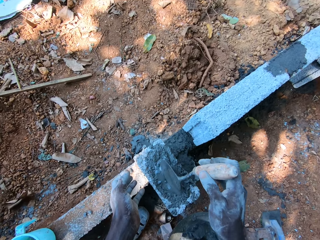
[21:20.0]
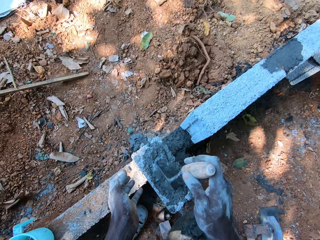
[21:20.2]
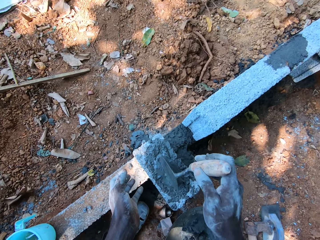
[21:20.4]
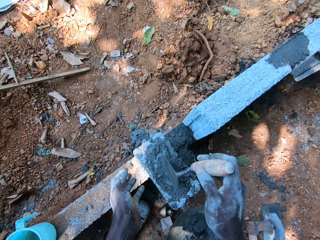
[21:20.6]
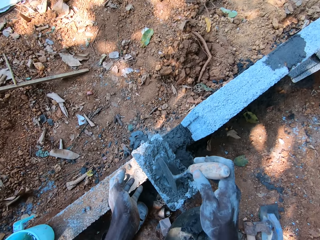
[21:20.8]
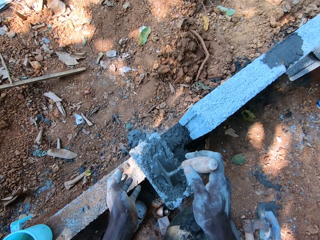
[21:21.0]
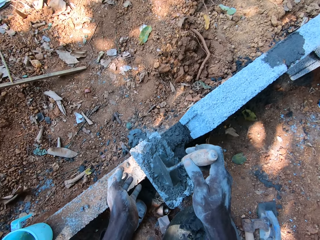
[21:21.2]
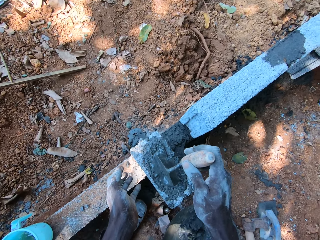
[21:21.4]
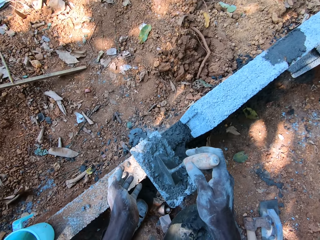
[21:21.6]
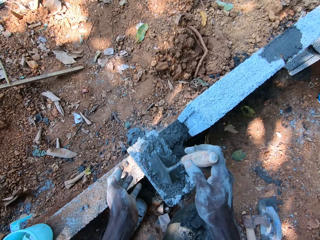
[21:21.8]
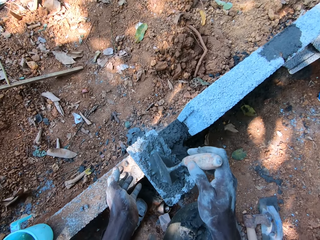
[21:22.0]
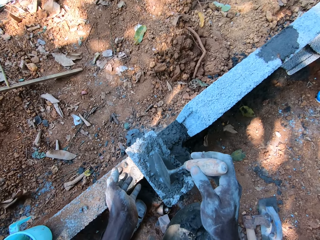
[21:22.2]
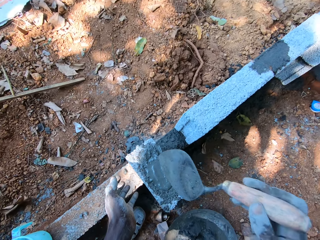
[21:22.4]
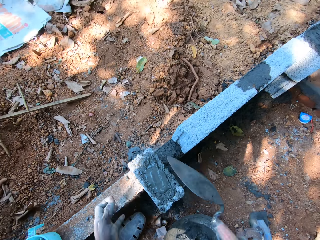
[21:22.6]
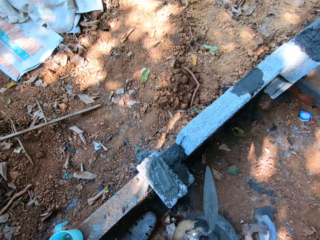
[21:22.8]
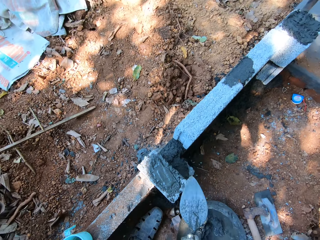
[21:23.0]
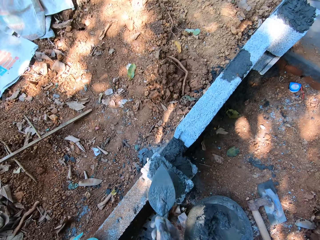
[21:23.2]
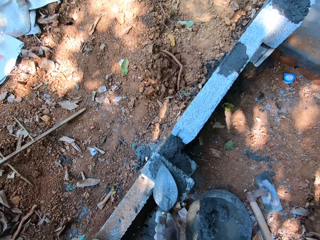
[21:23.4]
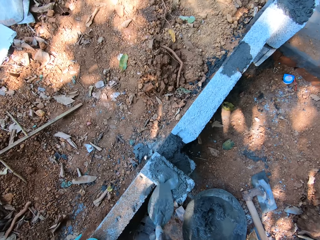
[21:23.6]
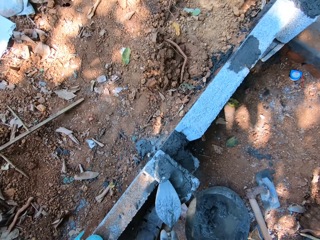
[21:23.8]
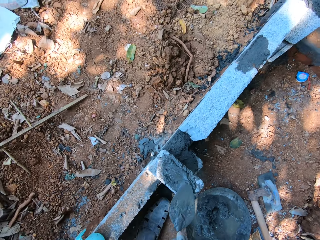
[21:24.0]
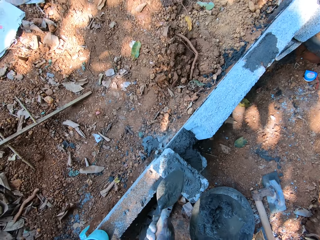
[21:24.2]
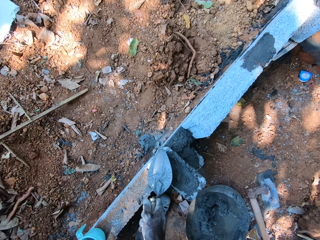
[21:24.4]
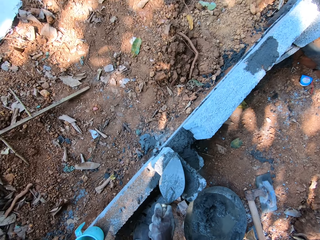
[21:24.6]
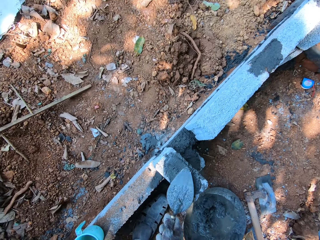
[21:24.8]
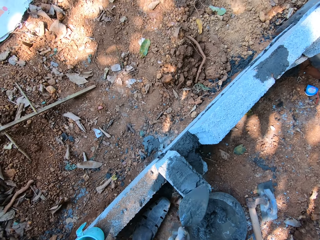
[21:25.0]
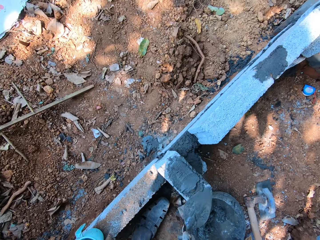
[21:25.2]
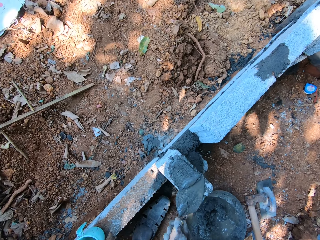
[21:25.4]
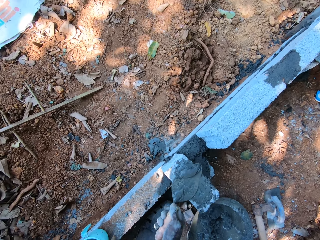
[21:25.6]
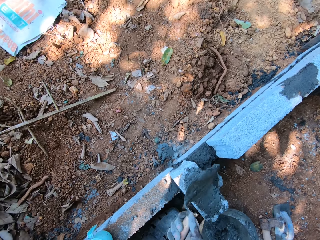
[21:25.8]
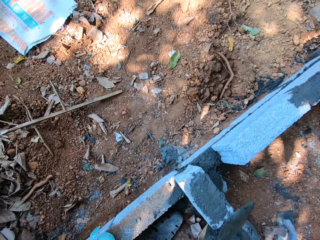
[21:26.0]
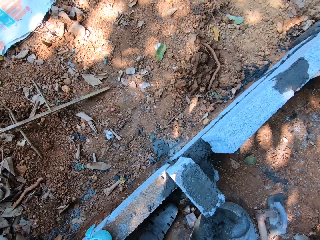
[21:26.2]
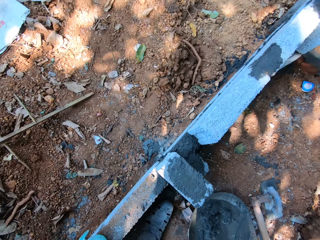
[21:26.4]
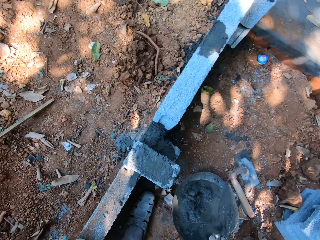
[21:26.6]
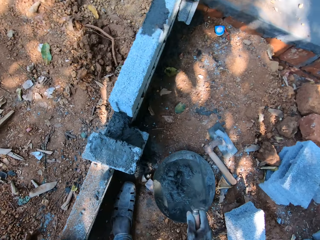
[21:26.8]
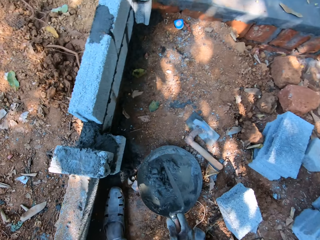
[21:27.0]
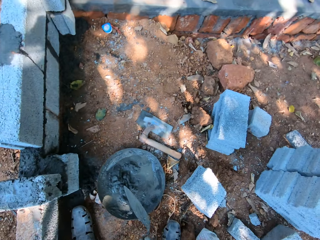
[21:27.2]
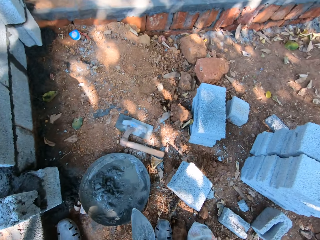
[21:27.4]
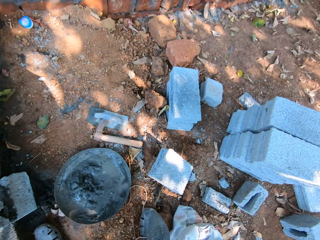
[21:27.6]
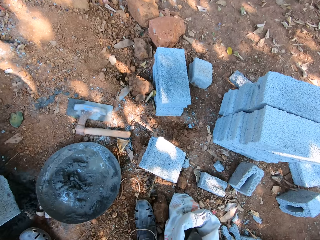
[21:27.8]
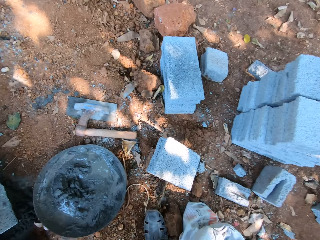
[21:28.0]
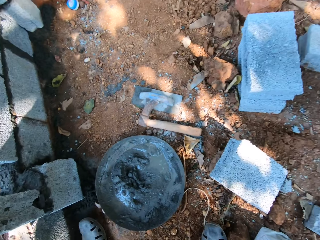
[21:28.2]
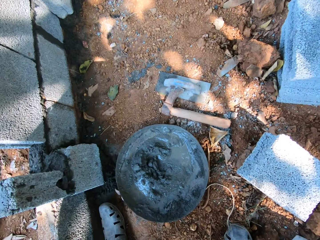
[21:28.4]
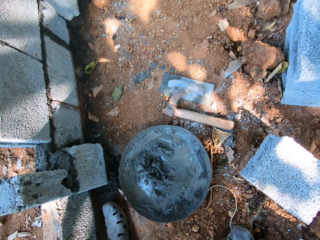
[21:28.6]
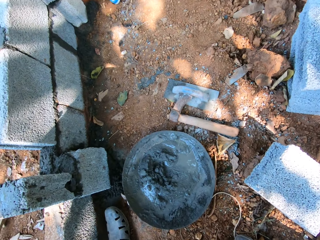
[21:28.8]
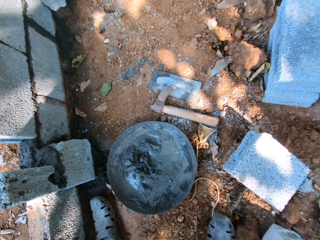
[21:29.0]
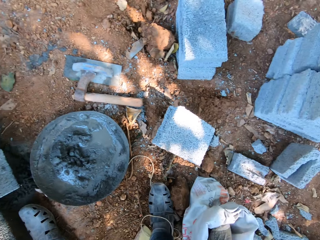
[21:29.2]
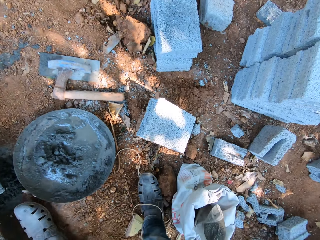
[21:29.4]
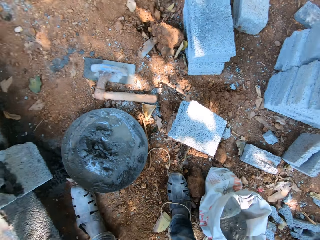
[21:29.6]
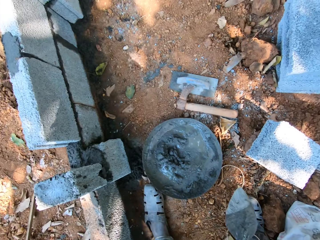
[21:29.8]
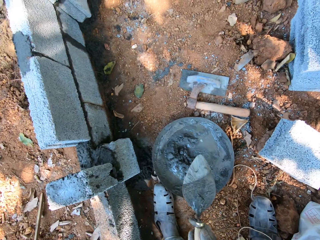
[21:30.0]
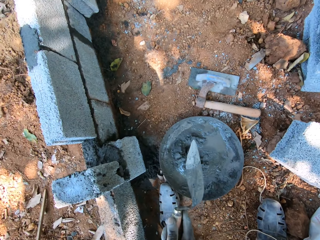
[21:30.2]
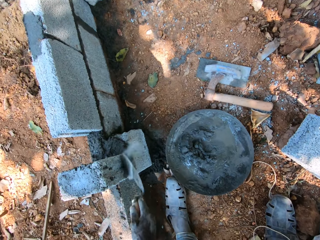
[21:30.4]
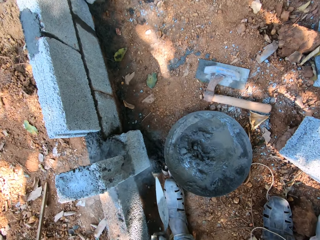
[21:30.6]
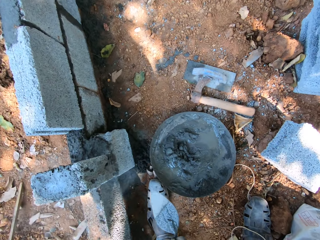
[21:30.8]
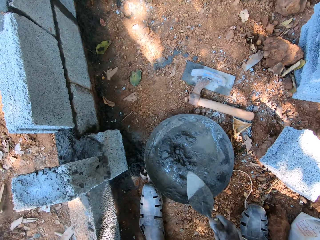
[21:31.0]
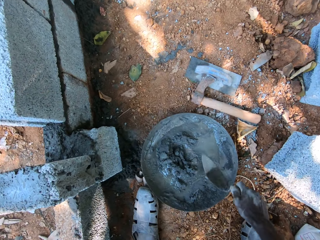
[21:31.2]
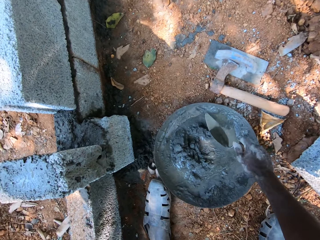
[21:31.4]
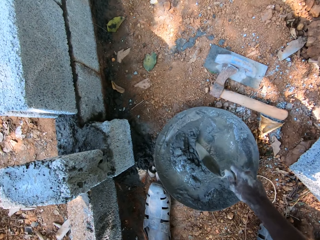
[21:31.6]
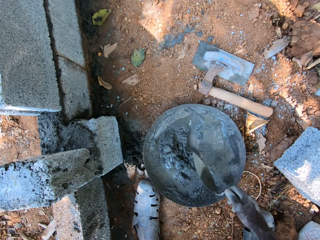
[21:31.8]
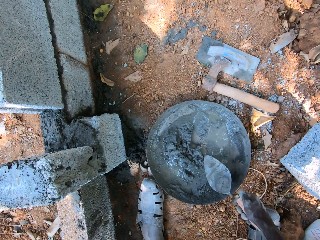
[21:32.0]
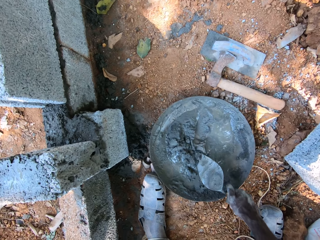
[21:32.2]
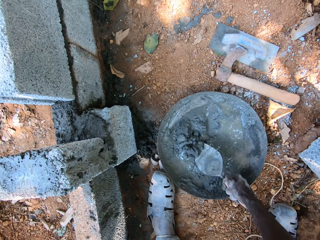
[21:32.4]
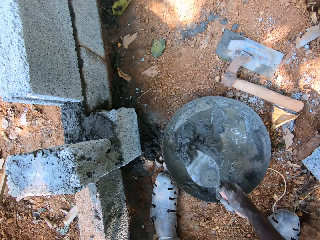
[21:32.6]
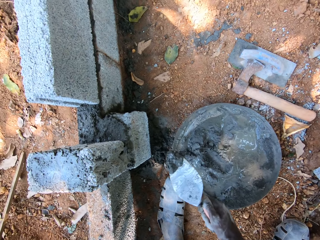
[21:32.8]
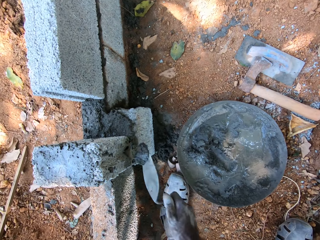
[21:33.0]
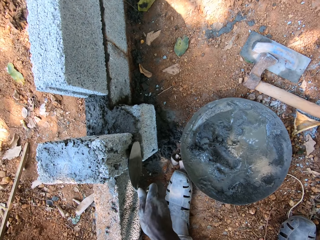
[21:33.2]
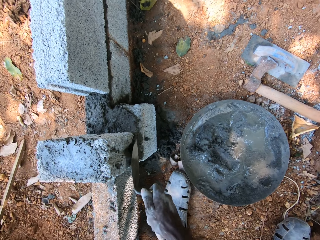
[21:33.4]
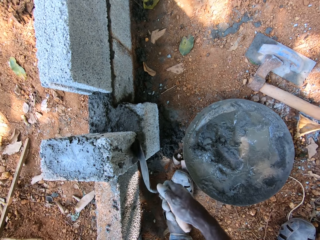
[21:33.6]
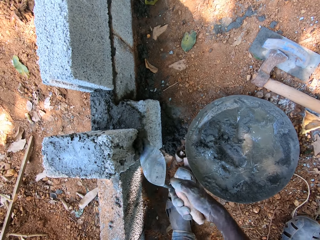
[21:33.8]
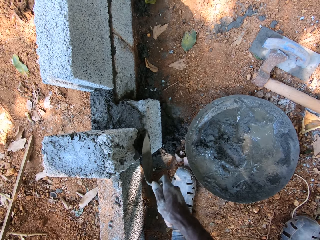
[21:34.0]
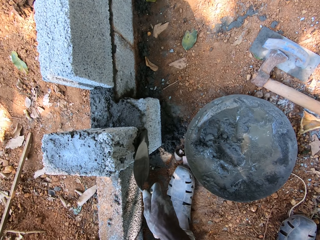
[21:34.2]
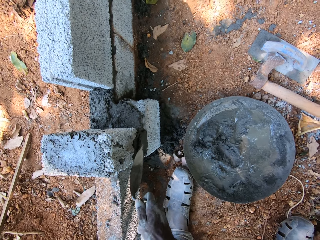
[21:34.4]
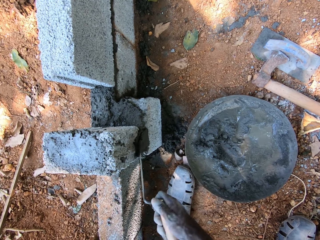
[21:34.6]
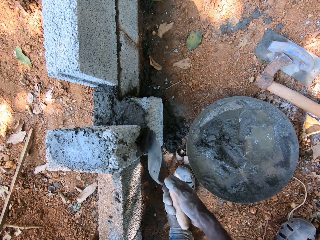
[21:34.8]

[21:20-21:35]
The camera wearer stirs the cement mortar or grout on the brick with the trowel in his right hand. He smoothens the grout on the brick using the trowel. He scoops the cement mortar from the brick with the trowel in his right hand. He pours the cement mortar into the head pan with the trowel in his right hand. He scoops cement from the bag of cement on the ground with the trowel in his right hand. He pours the cement on the wall with the trowel in his right hand. He throws the cement on the brick. He gathers the cement mortar in the head pan with the trowel in his right hand. He scoops the cement mortar from the head pan with the trowel in his right hand. He plasters the wall with the cement mortar and trowel in his right hand. He puts the grout on the brick.

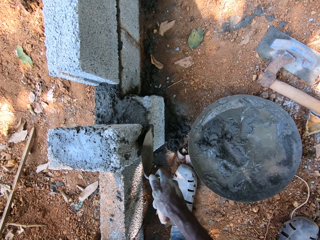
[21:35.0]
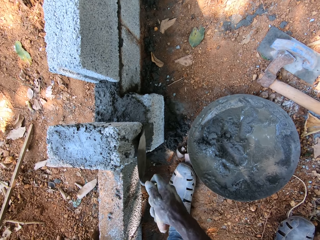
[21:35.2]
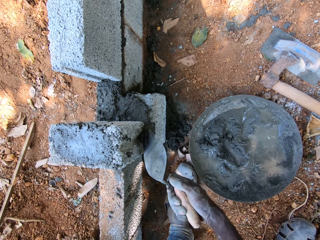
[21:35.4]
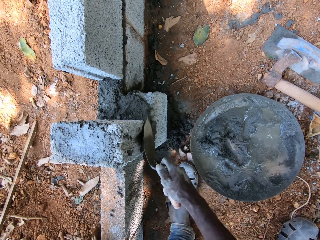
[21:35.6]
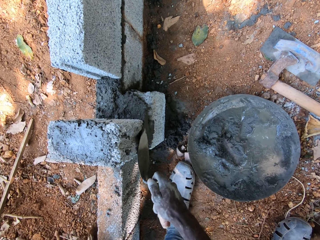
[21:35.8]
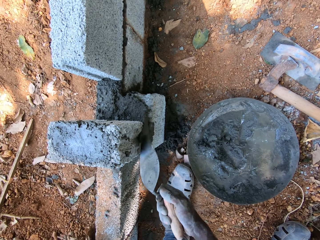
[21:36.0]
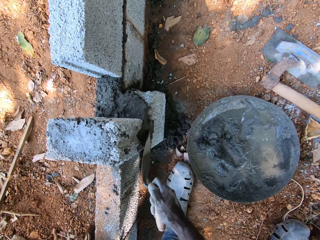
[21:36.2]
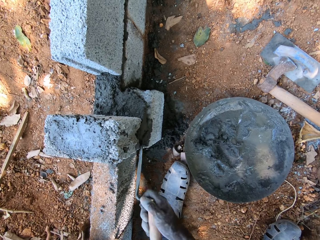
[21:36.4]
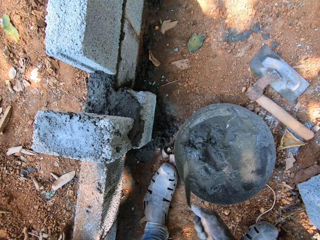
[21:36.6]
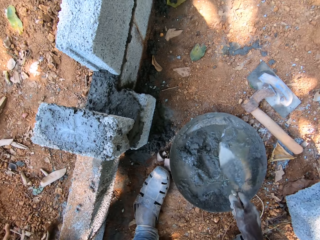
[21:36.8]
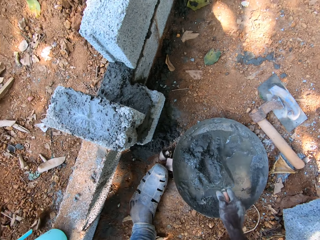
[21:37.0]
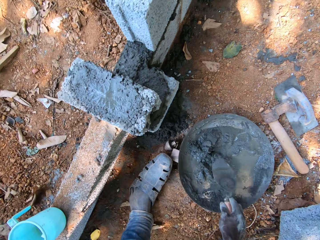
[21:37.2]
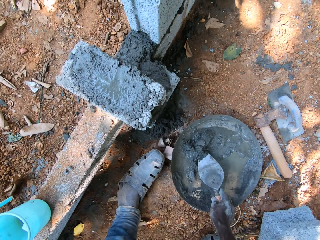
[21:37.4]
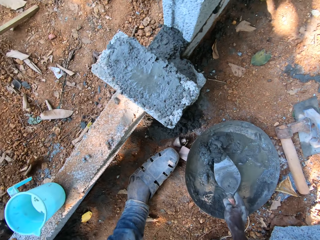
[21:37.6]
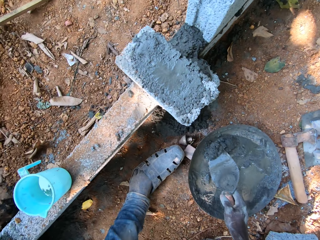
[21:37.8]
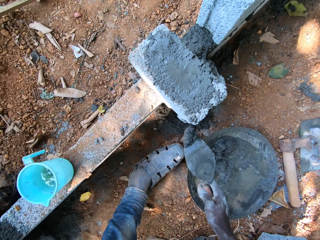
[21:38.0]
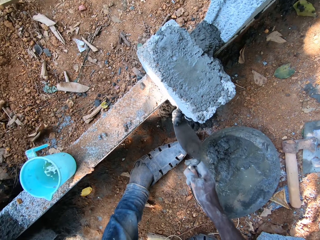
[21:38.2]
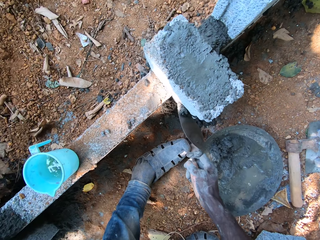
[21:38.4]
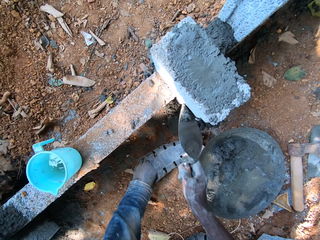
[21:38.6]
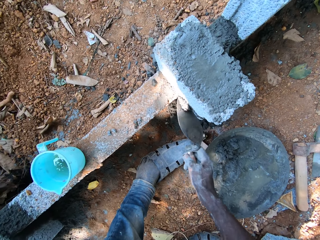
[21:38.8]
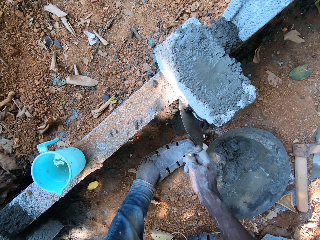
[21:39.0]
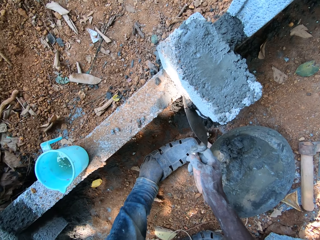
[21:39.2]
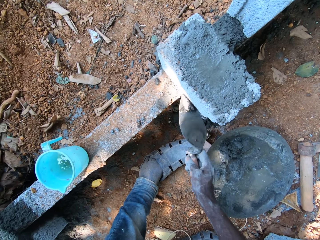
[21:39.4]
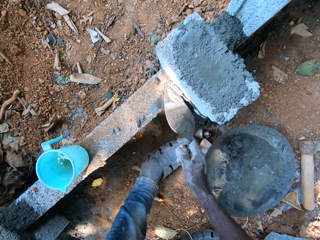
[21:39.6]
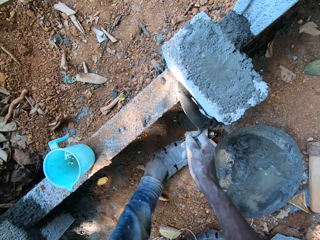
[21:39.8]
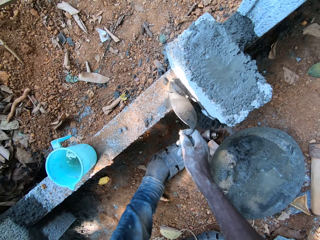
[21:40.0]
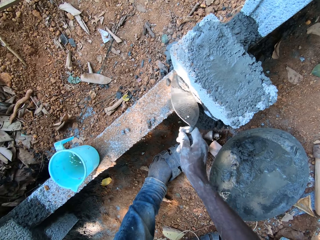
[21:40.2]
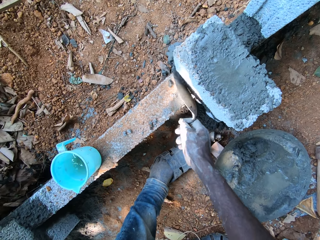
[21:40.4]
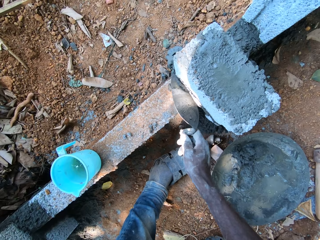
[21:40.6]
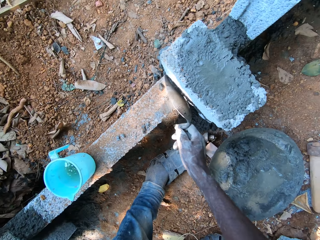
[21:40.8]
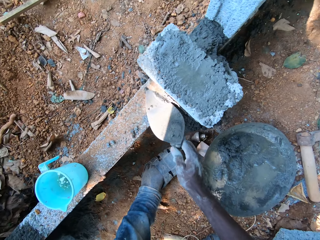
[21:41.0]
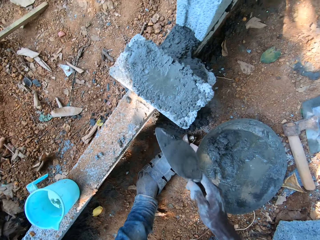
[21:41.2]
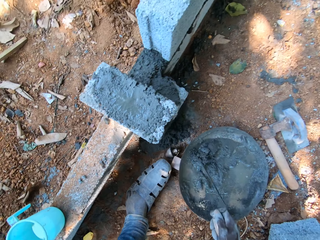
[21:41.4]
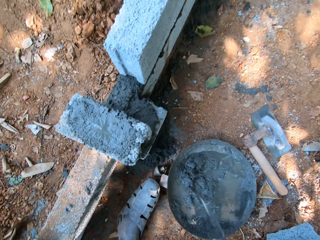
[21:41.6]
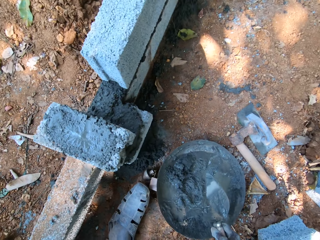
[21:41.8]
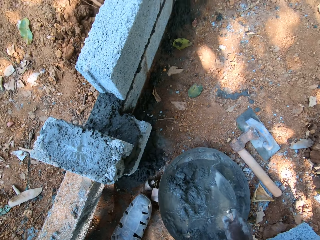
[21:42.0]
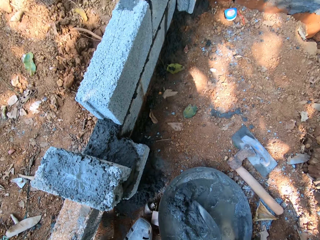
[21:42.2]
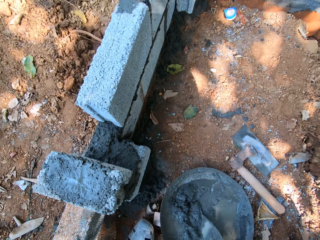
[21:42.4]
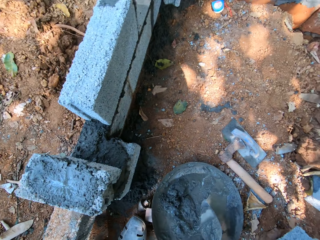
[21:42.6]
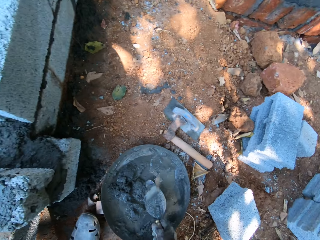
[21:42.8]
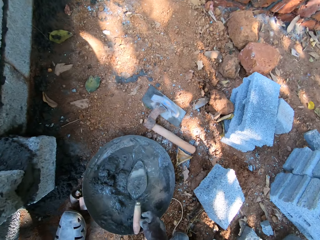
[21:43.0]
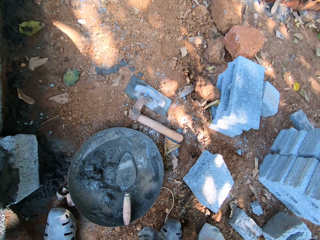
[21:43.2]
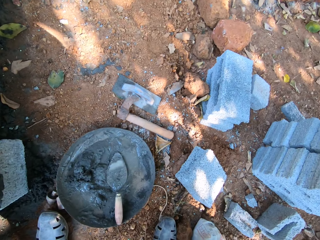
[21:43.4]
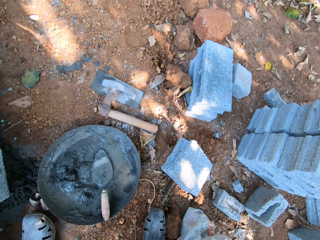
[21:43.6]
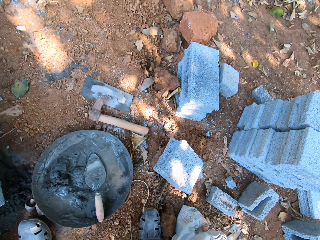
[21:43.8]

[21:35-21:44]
The camera wearer scoops cement mortar or grout from the head pan with the trowel in his right hand. He plasters the wall with the cement mortar and trowel in his right hand. He puts the grout on the brick. He drops the cement mortar in the head pan with the trowel in his right hand. He gathers the cement mortar in the head pan with the trowel in his right hand. He drops the trowel in the head pan with his right hand.
